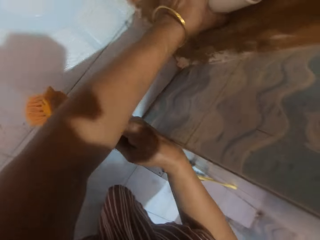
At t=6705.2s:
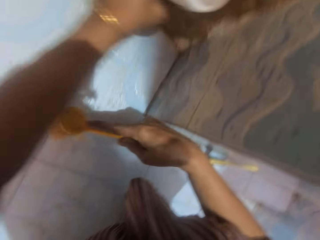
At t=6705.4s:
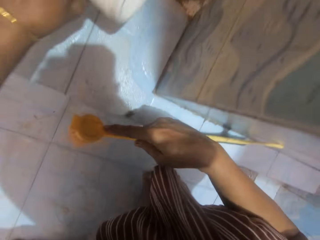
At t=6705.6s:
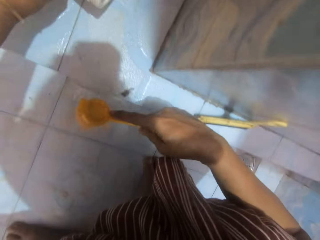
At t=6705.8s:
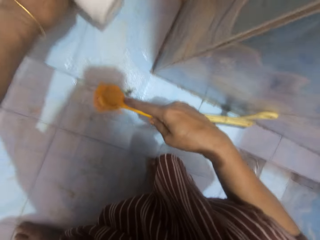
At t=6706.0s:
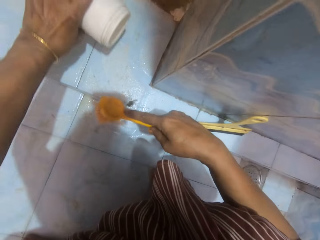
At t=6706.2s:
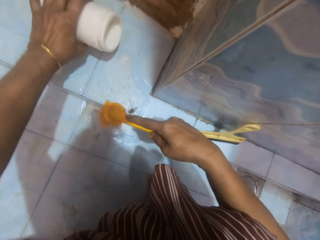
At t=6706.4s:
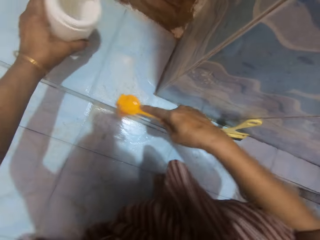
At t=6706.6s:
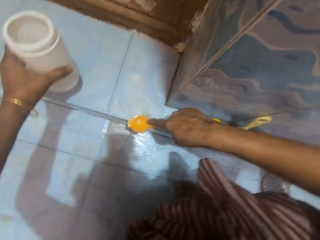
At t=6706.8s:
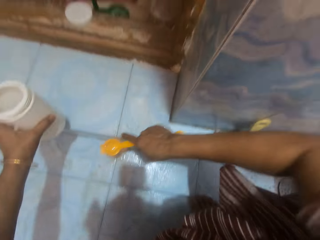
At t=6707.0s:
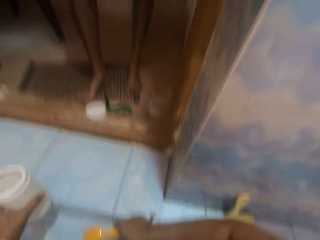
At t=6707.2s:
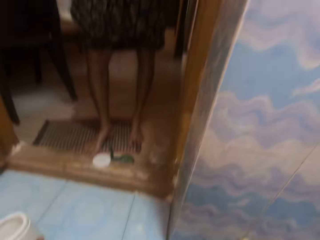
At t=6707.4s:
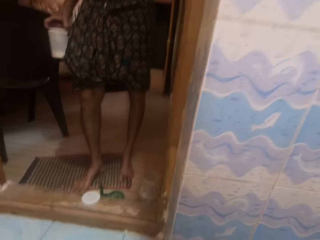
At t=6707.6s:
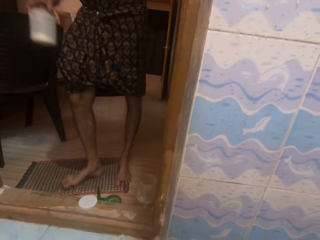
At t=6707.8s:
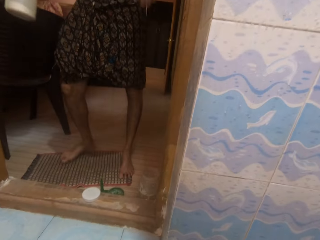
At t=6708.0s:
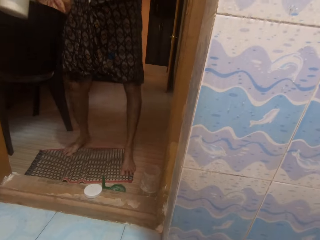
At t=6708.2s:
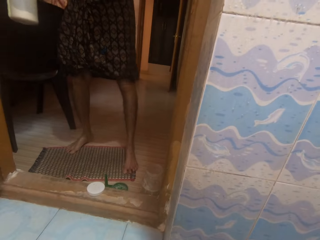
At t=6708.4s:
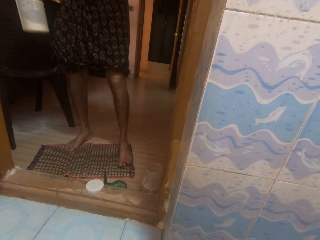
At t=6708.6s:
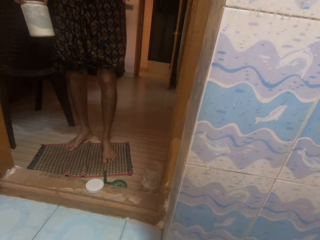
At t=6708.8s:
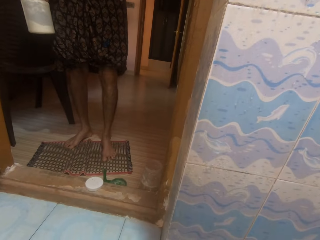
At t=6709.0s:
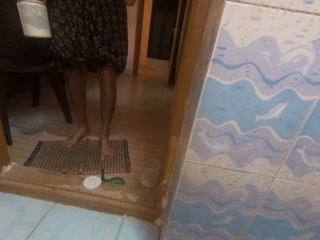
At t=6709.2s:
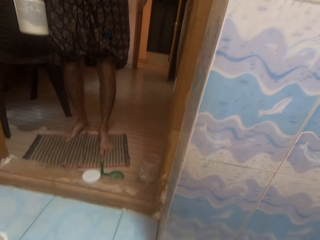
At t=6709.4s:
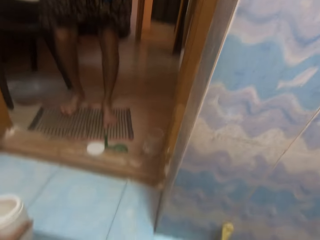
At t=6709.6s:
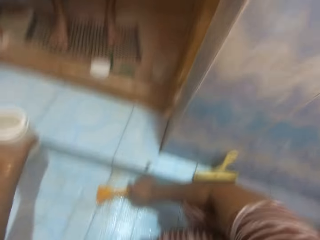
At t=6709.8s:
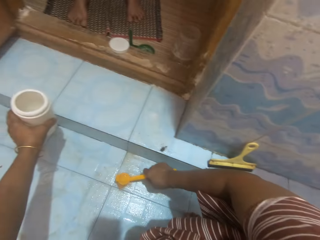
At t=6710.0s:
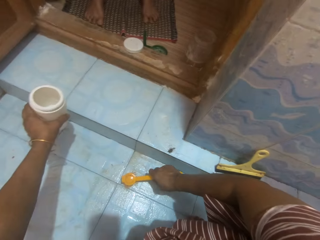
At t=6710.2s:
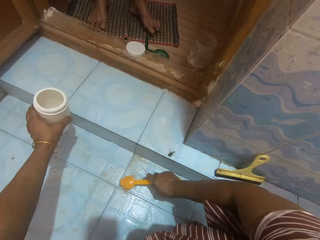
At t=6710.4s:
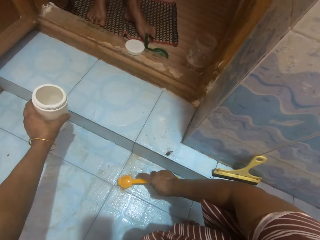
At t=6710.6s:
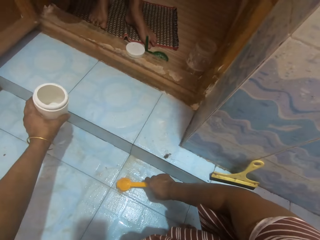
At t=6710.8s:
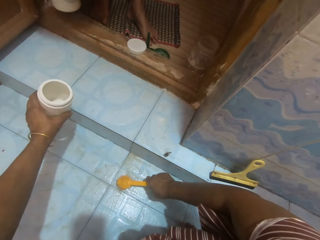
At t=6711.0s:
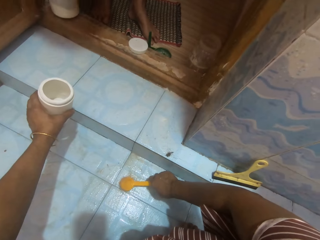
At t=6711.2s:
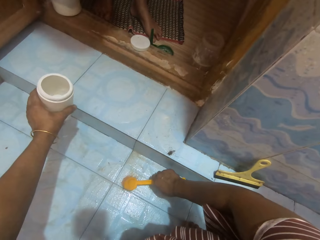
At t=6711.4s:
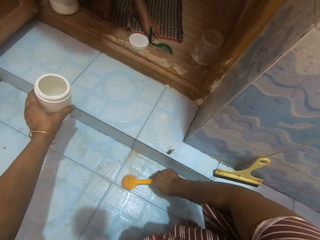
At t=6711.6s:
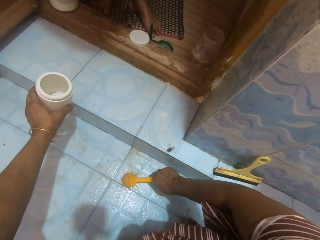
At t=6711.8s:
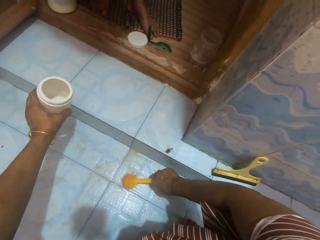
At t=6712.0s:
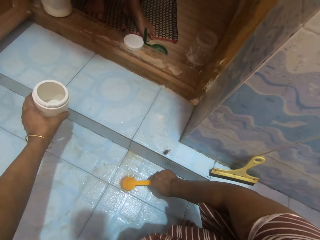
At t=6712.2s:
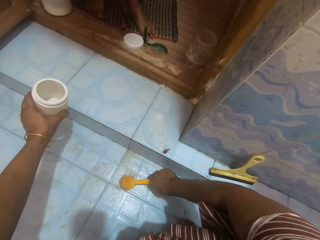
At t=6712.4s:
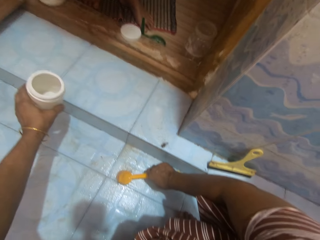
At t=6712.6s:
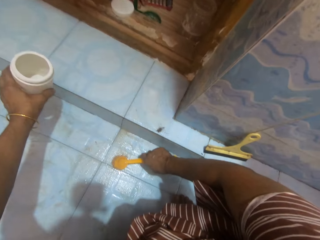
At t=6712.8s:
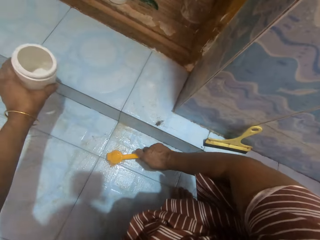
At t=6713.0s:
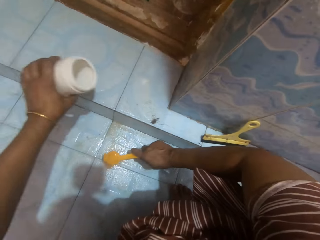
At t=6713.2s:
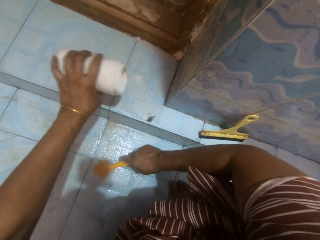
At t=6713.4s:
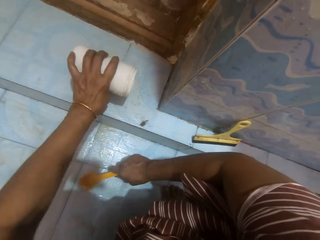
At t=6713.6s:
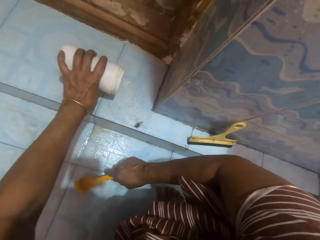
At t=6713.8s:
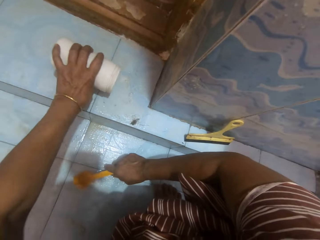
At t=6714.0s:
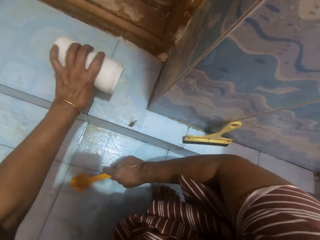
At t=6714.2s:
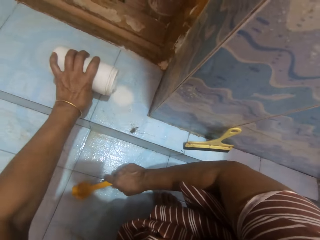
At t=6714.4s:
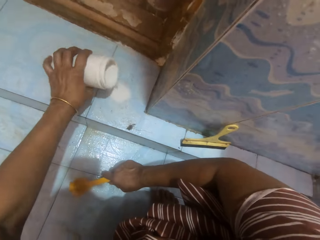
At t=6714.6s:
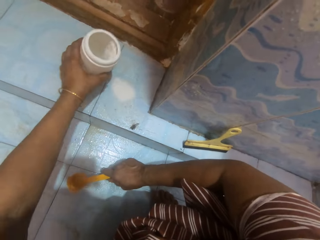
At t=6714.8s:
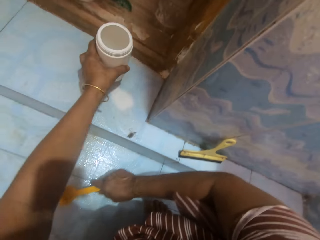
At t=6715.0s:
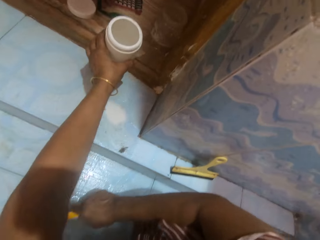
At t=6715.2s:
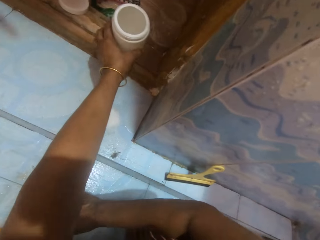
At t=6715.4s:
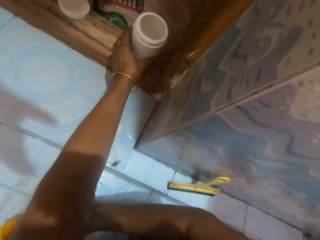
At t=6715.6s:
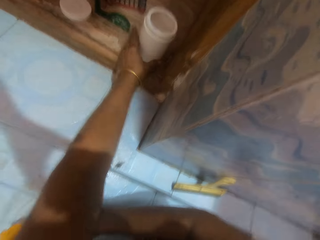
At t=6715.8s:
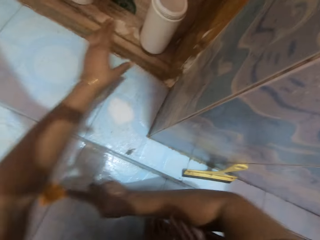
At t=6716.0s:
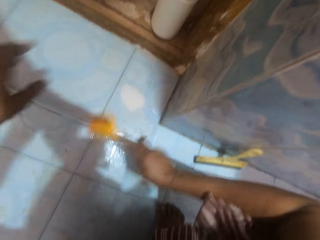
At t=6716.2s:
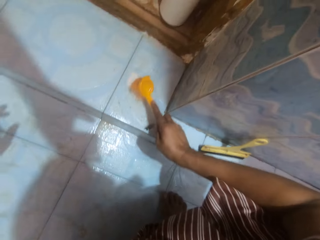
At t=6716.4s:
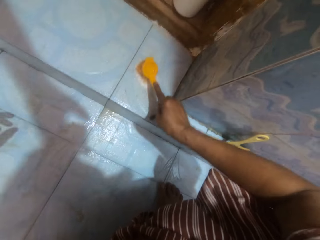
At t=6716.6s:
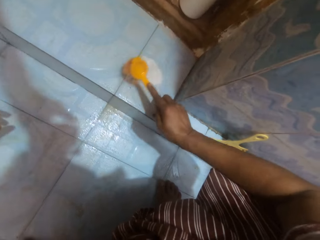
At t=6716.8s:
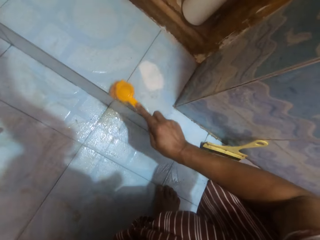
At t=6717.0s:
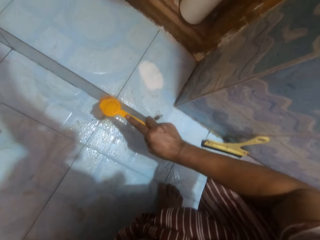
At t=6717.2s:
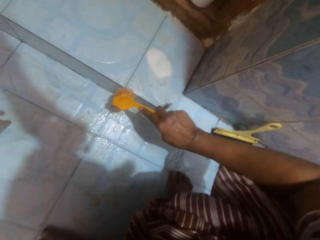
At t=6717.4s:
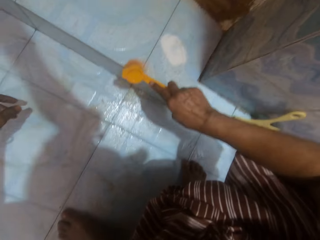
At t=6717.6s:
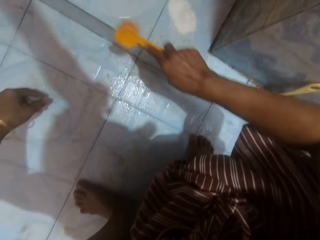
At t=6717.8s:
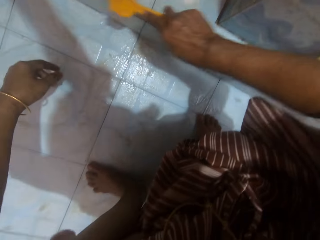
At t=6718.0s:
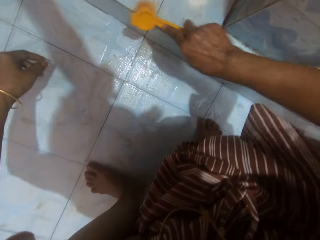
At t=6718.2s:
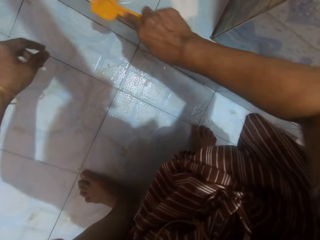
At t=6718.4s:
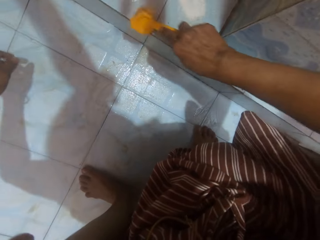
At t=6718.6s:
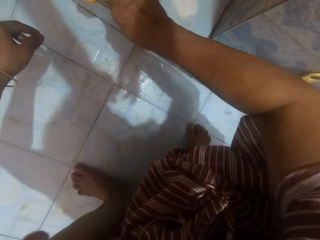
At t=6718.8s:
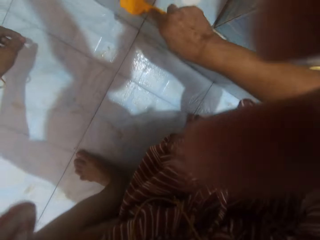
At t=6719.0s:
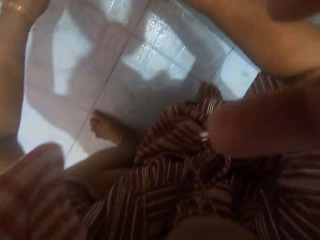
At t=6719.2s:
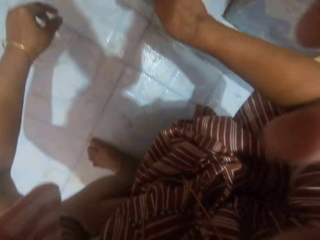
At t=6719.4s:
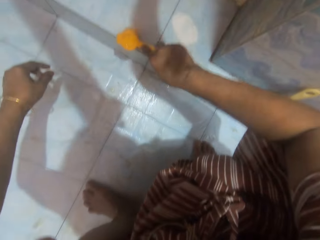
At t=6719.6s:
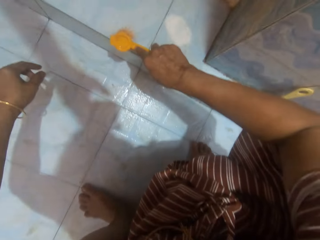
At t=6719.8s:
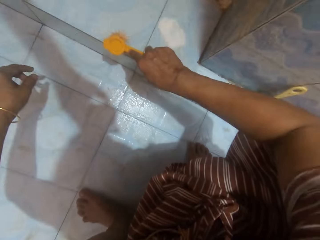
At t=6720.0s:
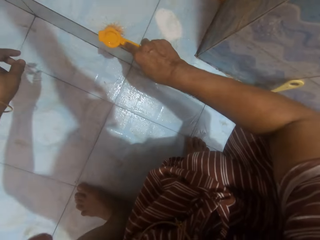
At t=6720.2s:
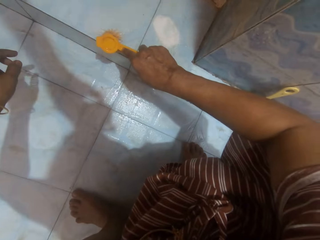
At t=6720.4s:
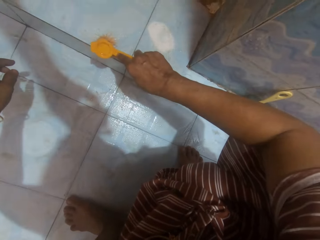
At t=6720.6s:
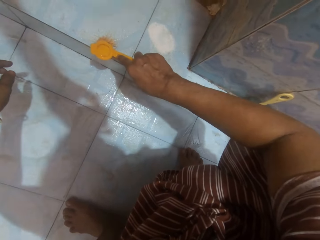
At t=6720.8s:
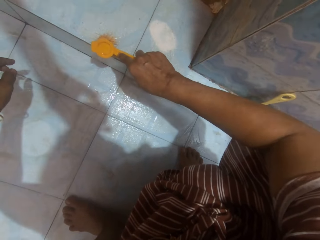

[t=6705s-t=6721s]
The camera wearer picks up a white container from the edge of the bathroom entrance with the left hand. They pour some detergent at the edge of the bathroom entrance from the white container. They converse with a man and turn to the man. The man holds a container. The man drops the white container at the edge of the bathroom entrance. The camera wearer pours more detergent at the edge of the bathroom entrance from the white container. They drop the white container at the edge of the bathroom entrance. They place the yellow brush on the detergent by the edge of the bathroom. The man adjusts the camera for the camera wearer. The camera wearer scrubs the side of the bathroom with the yellow brush. They stop scrubbing for a while.
